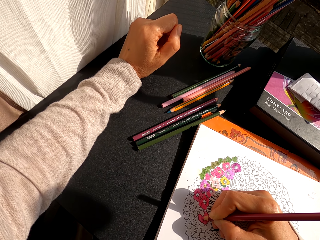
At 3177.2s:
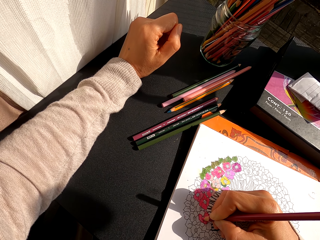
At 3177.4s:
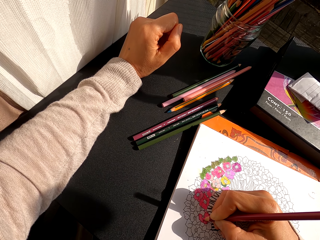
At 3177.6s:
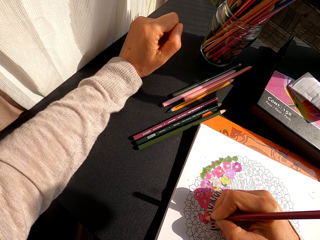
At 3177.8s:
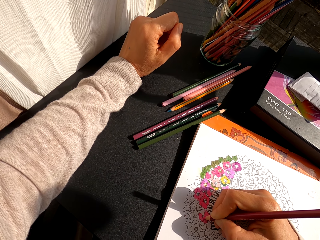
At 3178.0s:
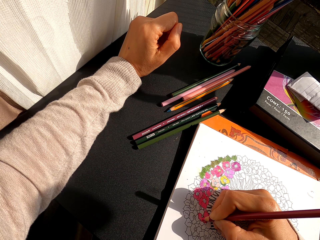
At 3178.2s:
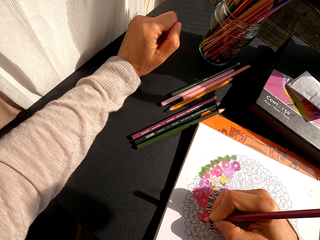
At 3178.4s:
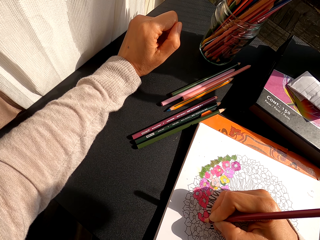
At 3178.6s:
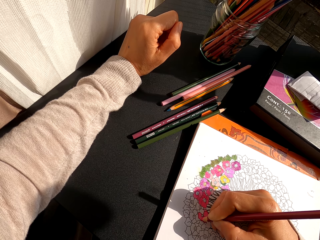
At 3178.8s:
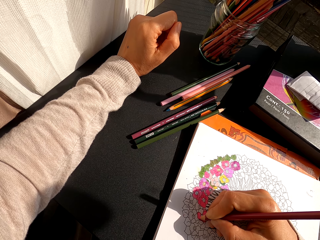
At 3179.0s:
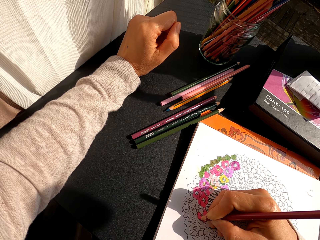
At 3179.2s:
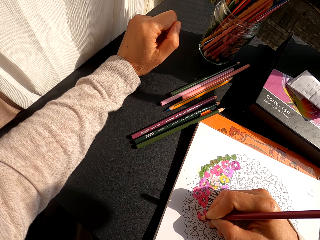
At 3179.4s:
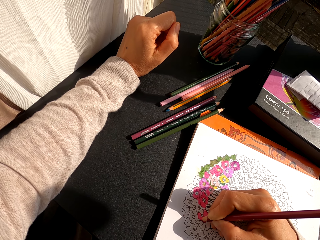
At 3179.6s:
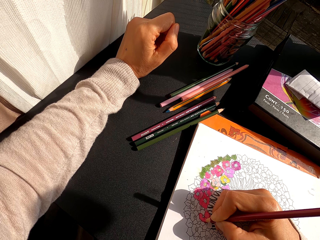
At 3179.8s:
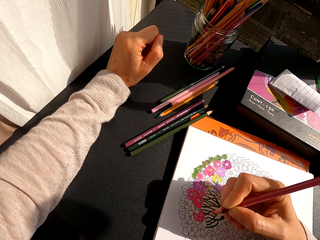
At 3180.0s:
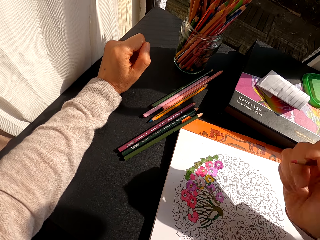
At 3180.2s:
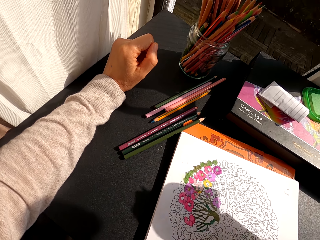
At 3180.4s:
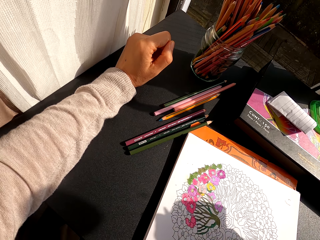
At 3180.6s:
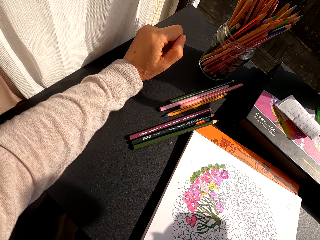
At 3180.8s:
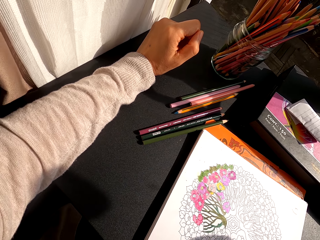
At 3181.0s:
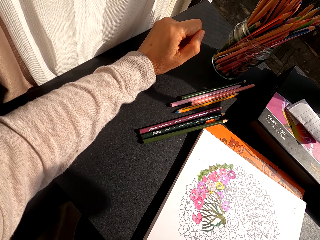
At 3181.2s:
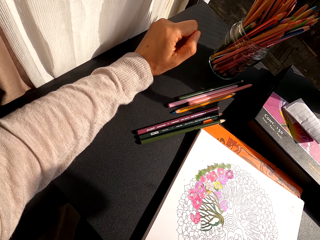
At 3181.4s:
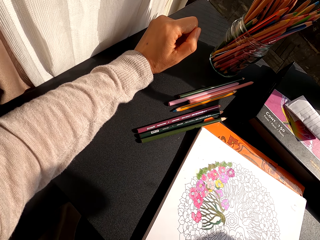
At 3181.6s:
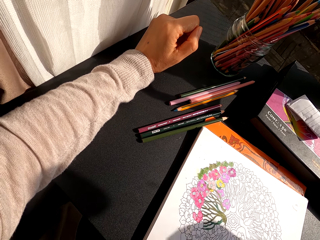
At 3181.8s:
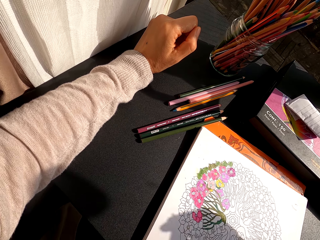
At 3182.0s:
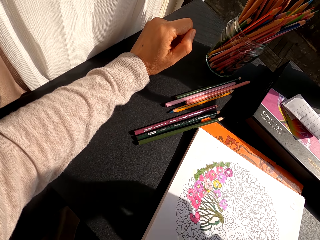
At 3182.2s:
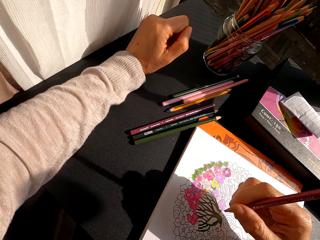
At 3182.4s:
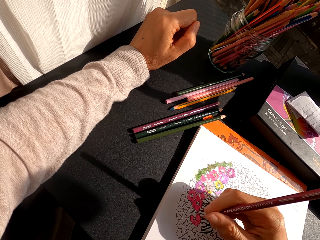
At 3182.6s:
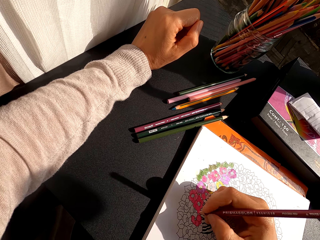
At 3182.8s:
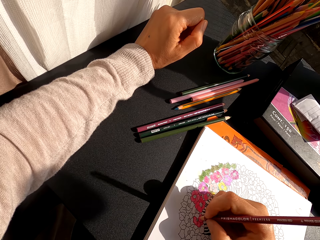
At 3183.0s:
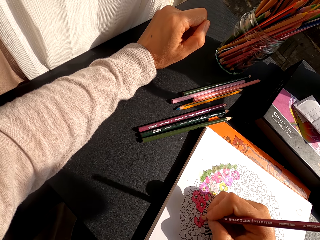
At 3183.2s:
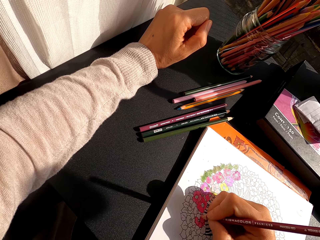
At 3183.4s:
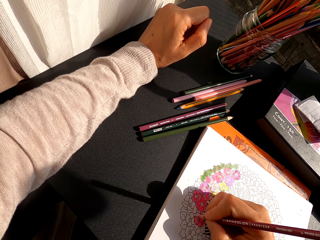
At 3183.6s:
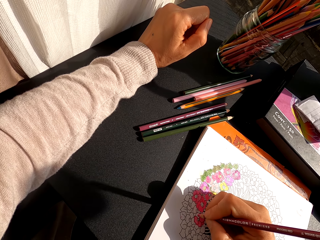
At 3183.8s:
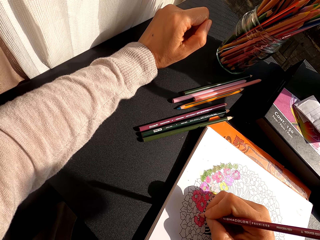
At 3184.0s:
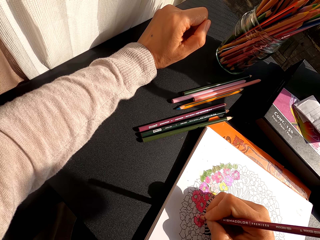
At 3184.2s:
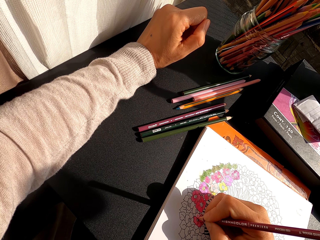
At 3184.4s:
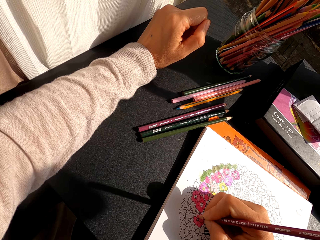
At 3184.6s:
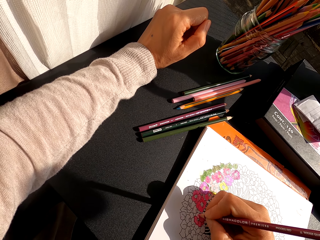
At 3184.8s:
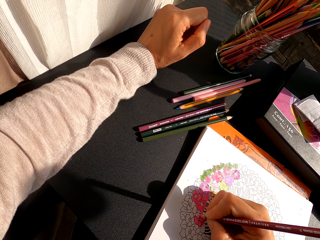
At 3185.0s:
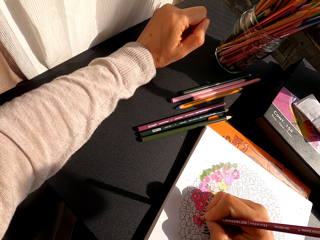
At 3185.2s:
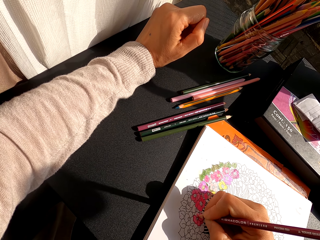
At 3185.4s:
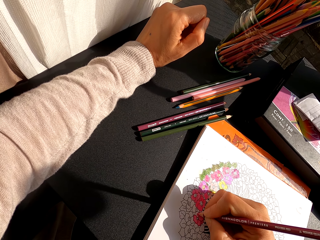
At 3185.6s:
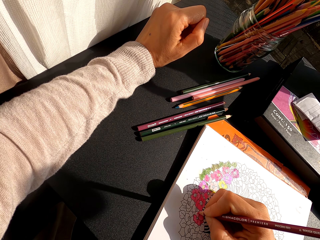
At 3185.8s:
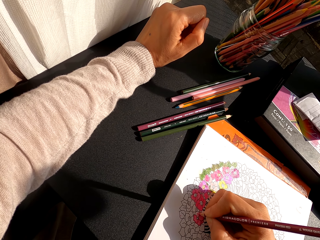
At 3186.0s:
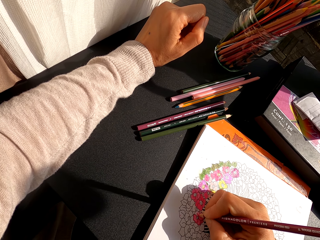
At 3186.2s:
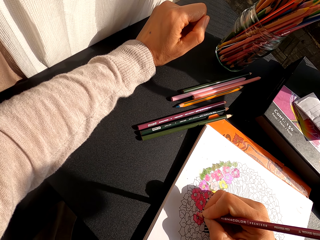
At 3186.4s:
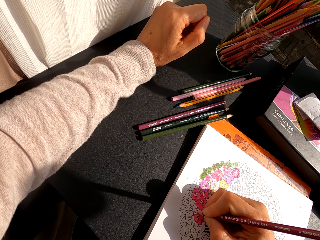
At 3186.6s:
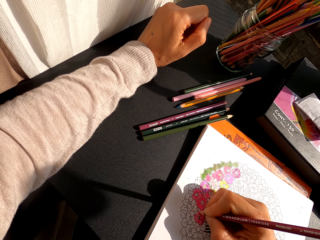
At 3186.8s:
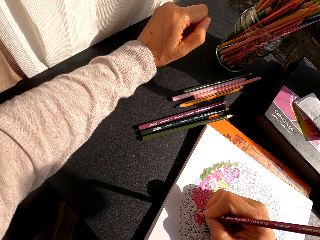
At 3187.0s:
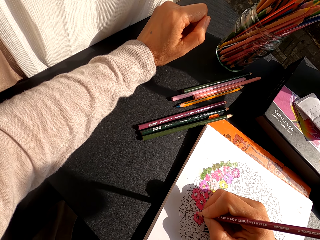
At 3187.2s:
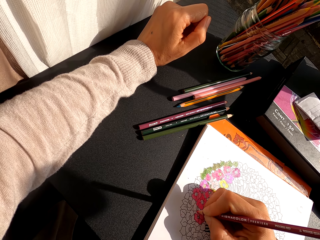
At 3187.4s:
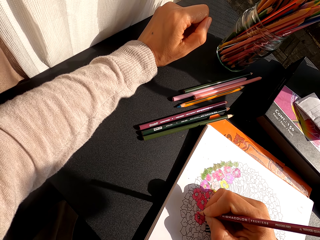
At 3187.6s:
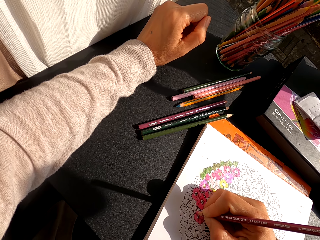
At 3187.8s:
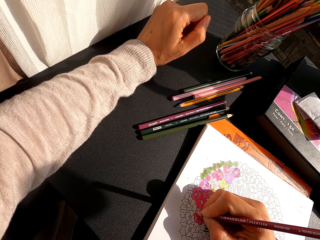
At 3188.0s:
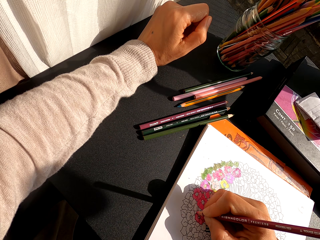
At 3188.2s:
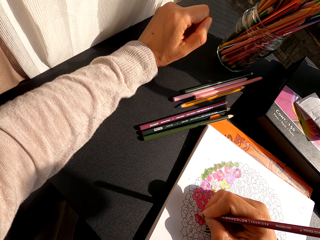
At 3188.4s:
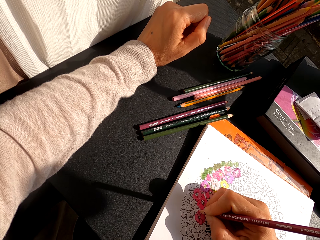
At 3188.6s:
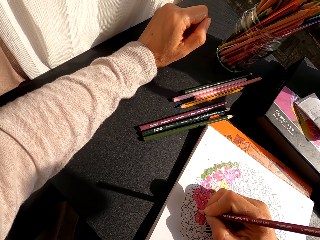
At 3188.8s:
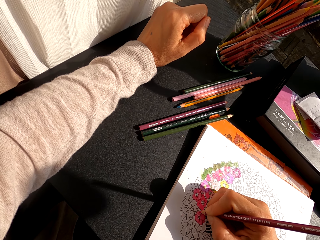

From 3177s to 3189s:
The camera wearer turns to the side. They hold a color pencil. They color a drawing on the book.

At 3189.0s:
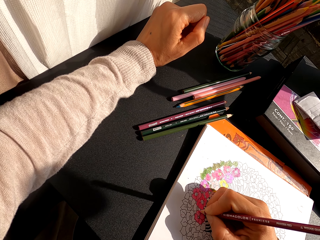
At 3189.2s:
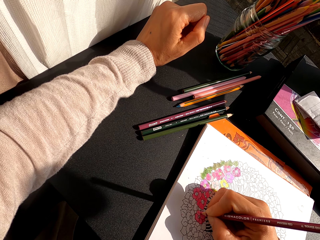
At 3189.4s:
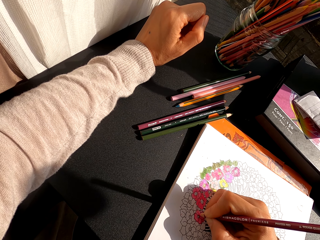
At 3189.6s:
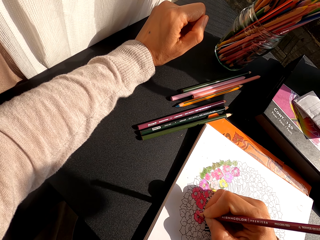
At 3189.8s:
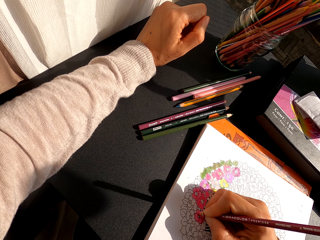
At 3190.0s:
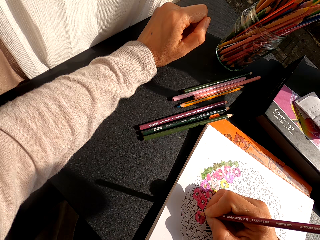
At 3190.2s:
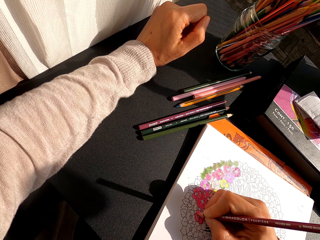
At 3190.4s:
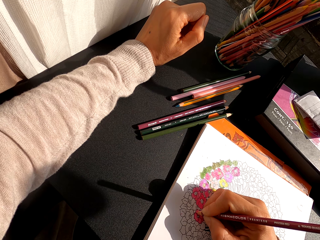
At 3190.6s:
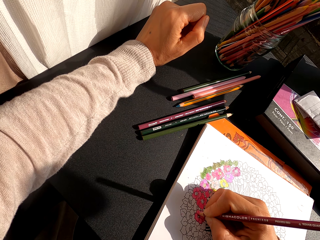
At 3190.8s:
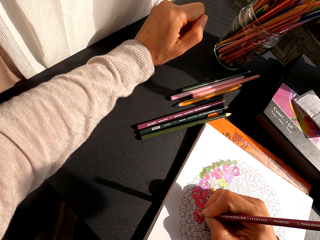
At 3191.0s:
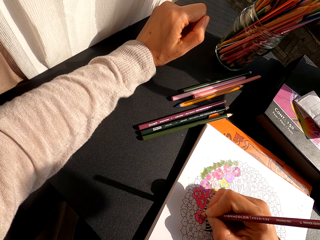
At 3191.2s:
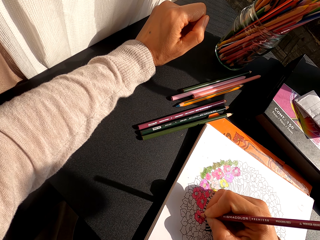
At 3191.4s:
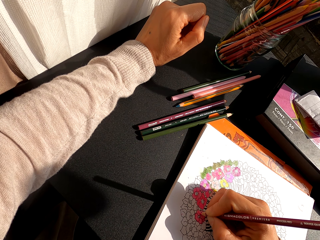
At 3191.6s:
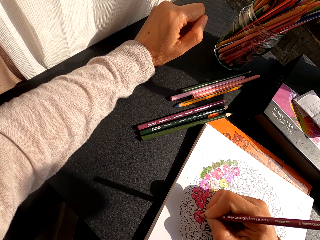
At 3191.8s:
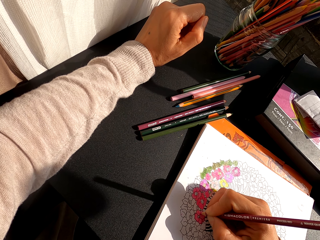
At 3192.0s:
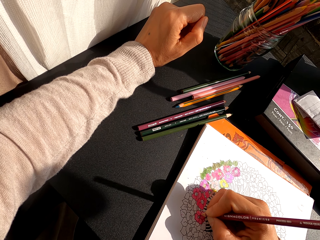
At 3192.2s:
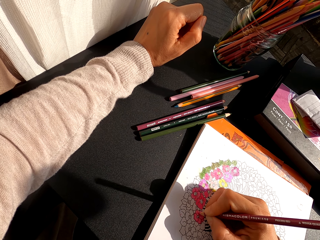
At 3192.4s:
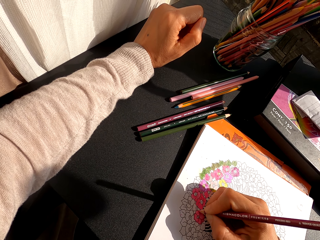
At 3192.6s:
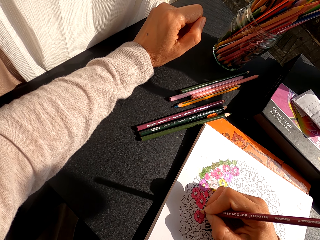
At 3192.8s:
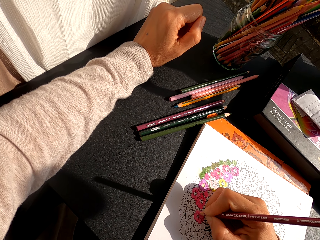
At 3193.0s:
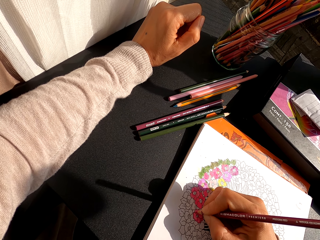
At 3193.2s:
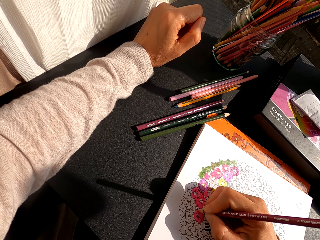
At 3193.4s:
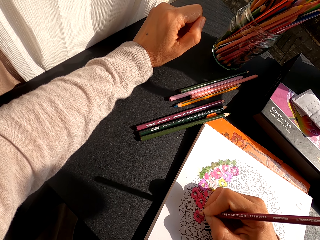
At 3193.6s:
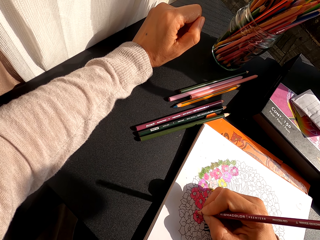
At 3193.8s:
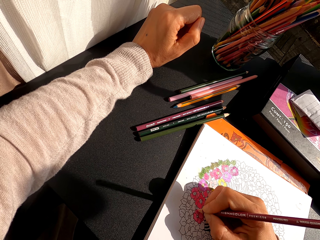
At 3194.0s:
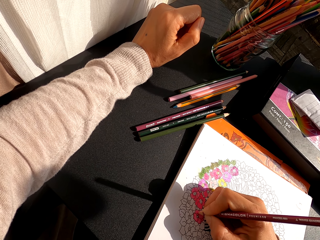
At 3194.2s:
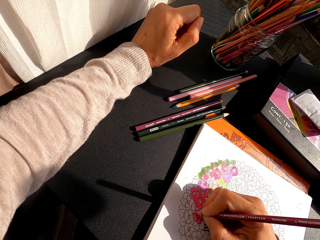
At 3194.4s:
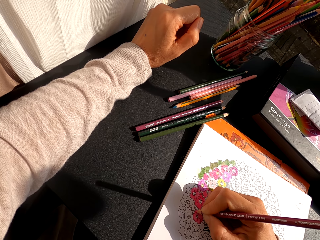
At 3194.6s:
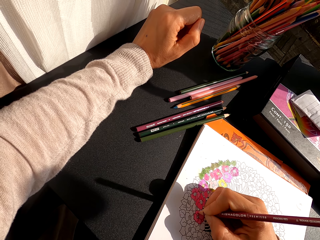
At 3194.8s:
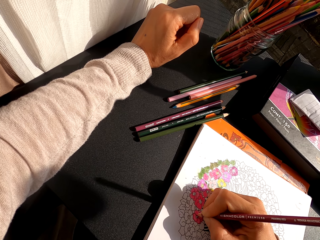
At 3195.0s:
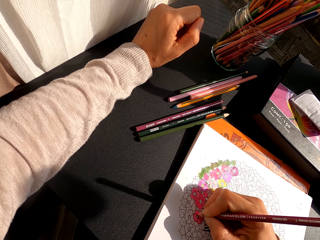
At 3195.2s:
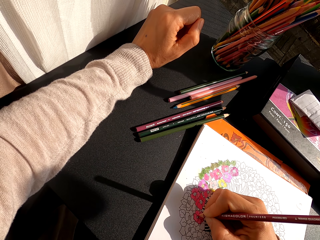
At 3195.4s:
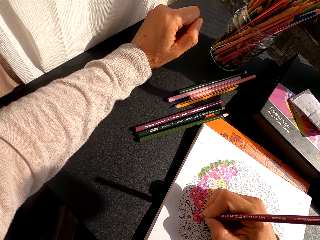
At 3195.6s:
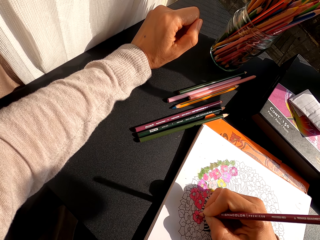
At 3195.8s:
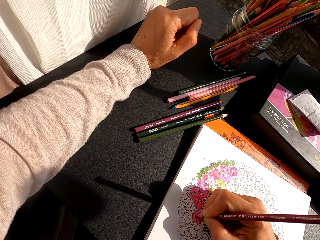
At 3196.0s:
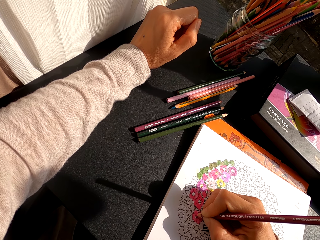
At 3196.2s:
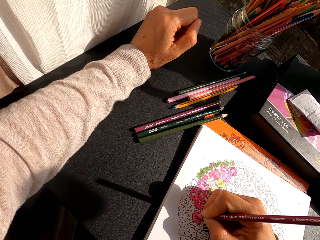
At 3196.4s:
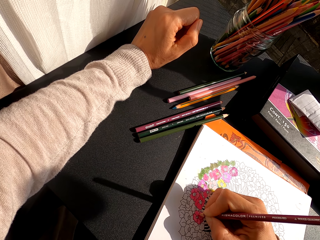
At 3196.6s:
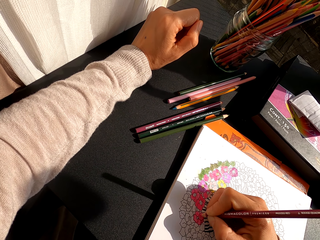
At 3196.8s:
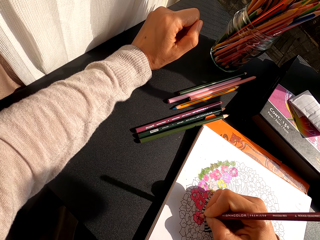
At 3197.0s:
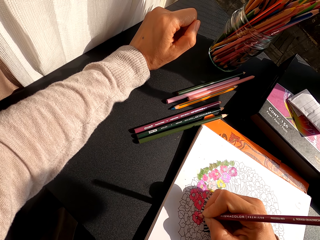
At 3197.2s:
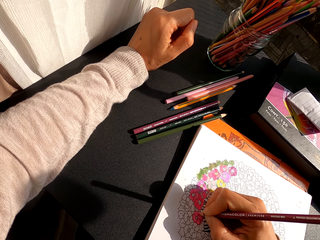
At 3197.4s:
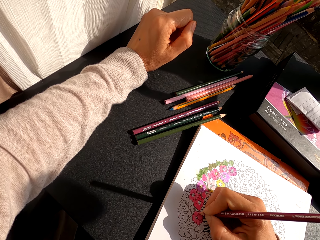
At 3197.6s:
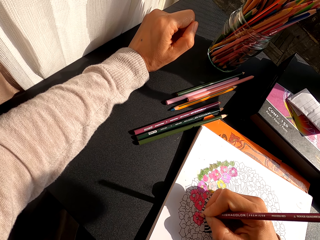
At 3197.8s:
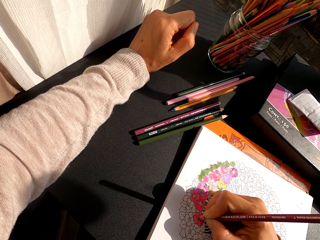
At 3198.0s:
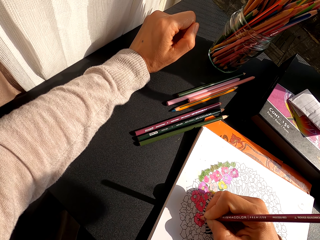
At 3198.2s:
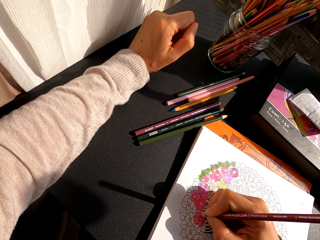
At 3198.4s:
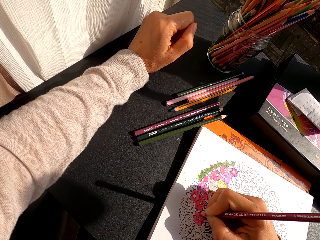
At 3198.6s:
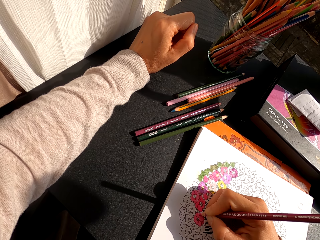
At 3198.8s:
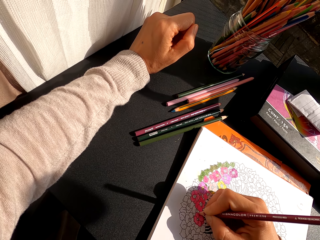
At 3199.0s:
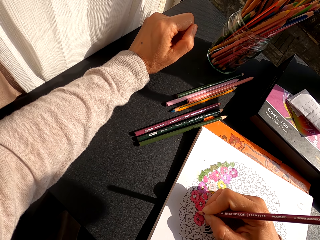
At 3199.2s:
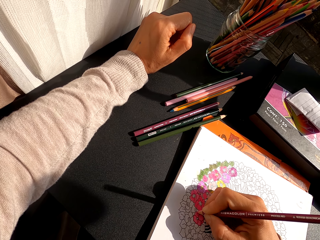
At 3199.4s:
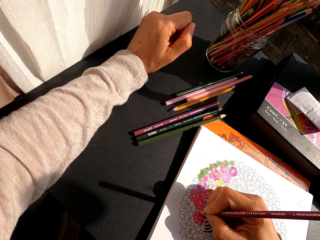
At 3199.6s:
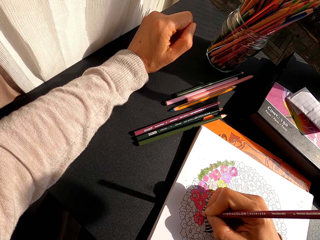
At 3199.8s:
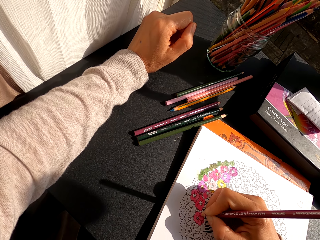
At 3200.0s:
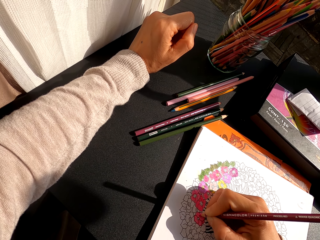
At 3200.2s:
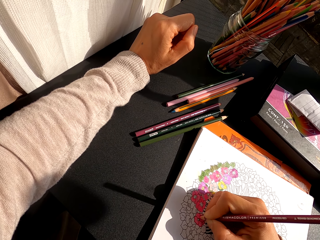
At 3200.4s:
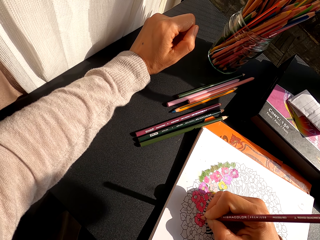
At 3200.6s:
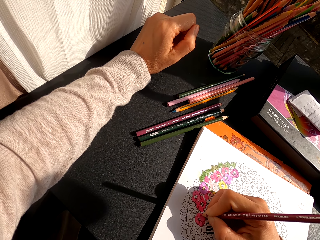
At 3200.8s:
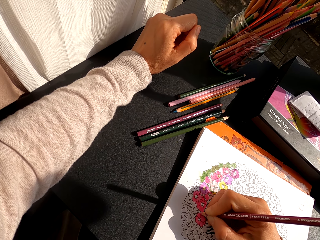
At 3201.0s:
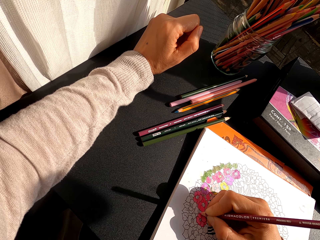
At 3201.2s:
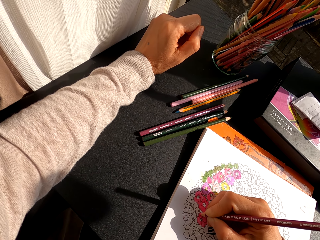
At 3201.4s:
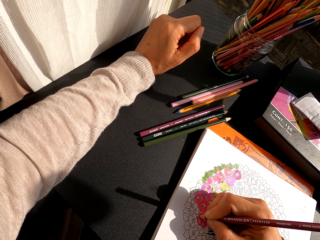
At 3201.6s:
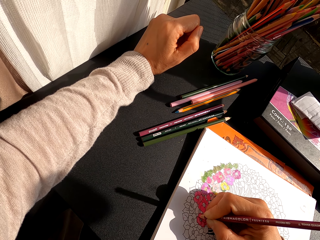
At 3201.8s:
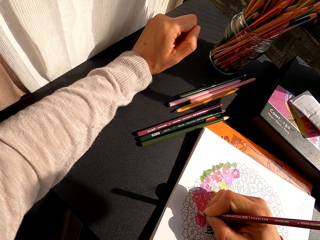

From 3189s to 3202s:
The camera wearer turns to the side. They color a drawing on the book.
